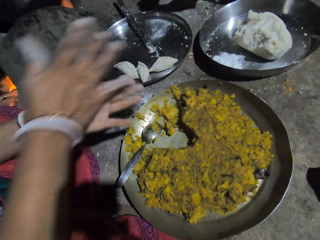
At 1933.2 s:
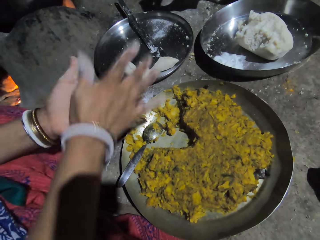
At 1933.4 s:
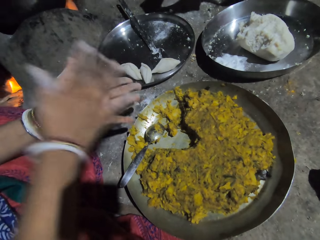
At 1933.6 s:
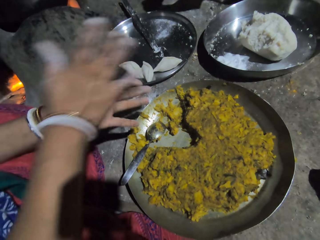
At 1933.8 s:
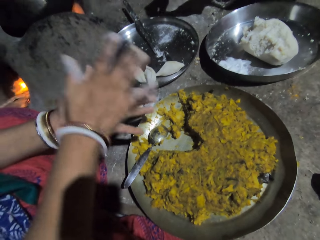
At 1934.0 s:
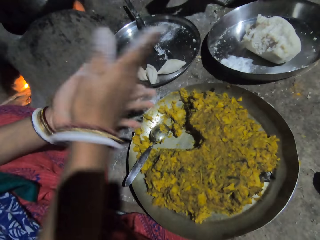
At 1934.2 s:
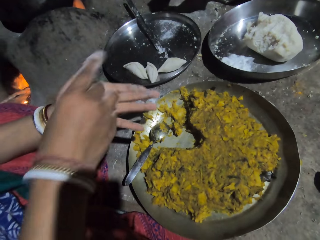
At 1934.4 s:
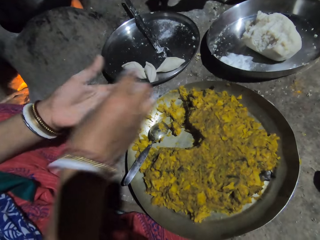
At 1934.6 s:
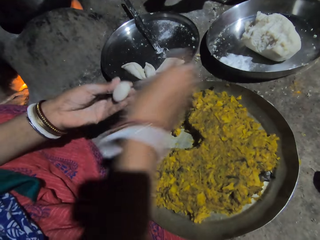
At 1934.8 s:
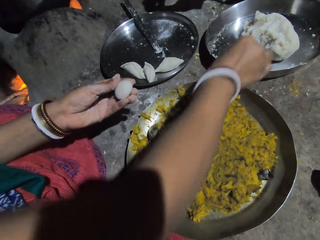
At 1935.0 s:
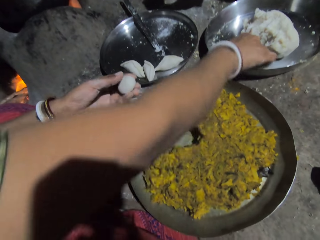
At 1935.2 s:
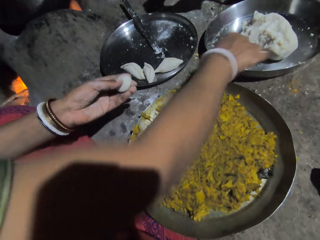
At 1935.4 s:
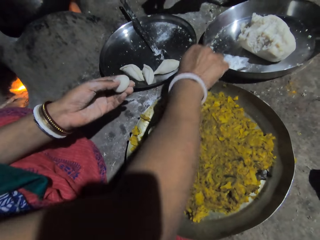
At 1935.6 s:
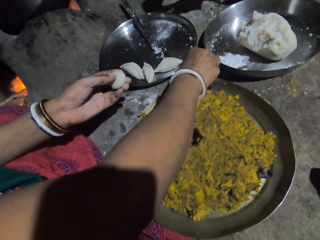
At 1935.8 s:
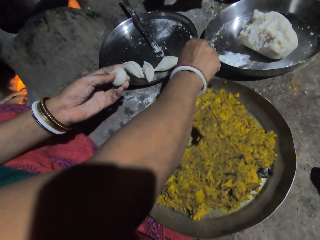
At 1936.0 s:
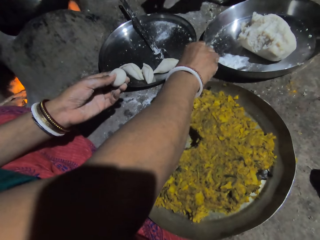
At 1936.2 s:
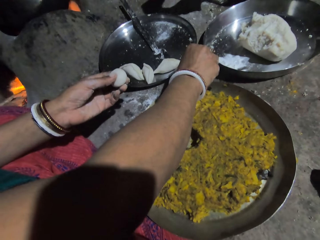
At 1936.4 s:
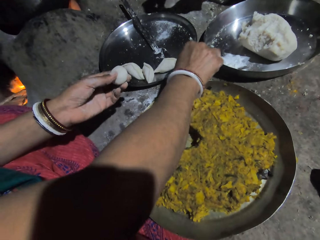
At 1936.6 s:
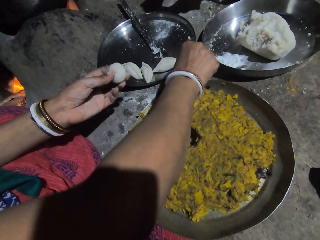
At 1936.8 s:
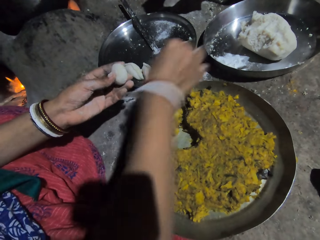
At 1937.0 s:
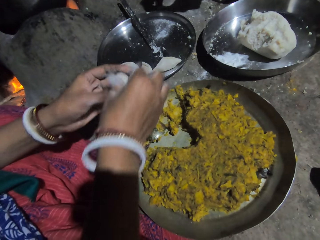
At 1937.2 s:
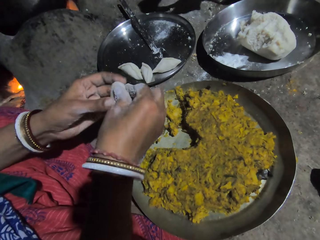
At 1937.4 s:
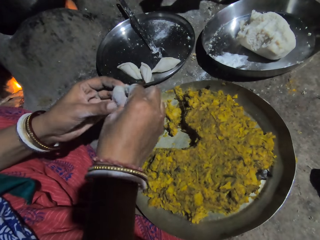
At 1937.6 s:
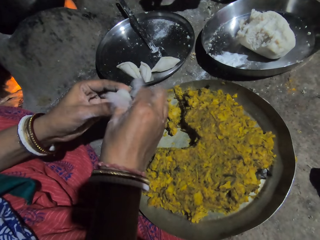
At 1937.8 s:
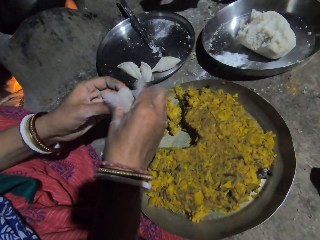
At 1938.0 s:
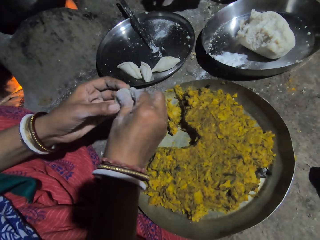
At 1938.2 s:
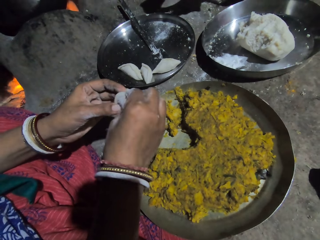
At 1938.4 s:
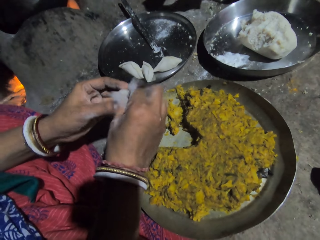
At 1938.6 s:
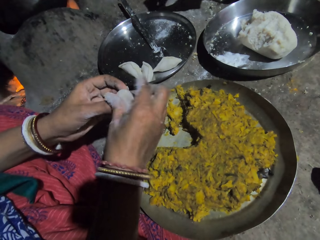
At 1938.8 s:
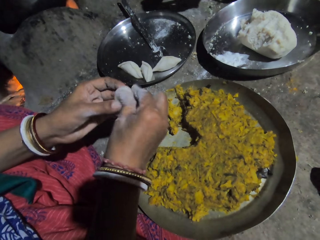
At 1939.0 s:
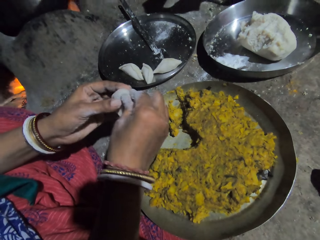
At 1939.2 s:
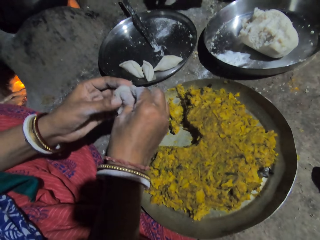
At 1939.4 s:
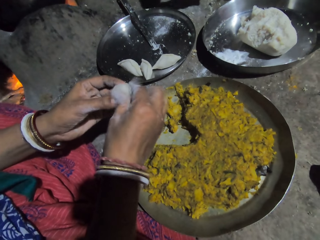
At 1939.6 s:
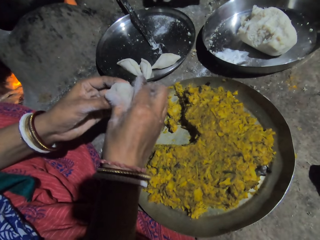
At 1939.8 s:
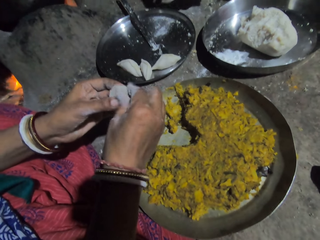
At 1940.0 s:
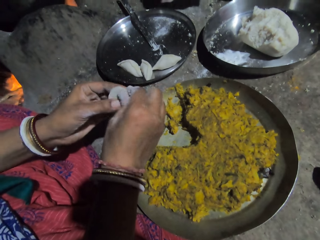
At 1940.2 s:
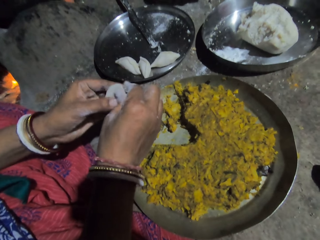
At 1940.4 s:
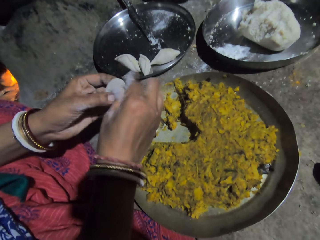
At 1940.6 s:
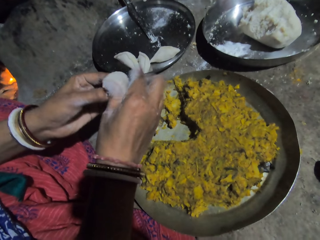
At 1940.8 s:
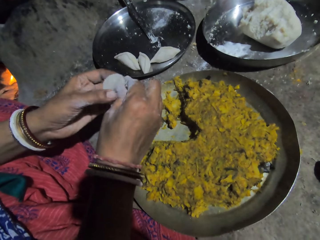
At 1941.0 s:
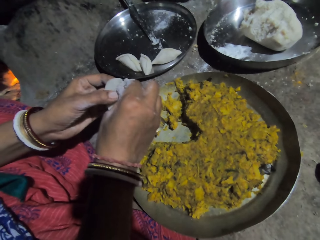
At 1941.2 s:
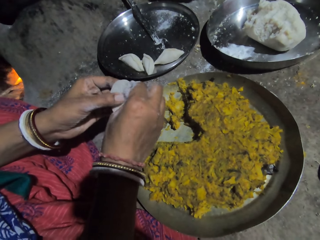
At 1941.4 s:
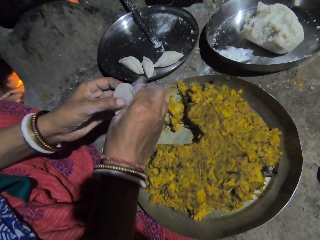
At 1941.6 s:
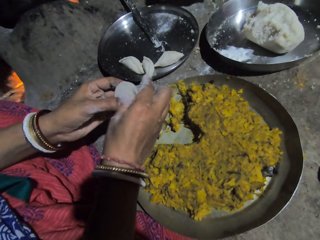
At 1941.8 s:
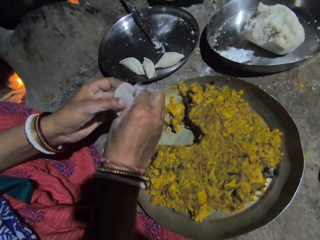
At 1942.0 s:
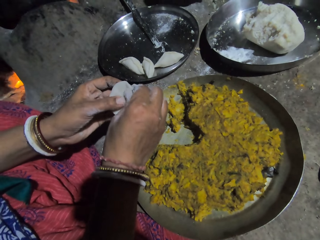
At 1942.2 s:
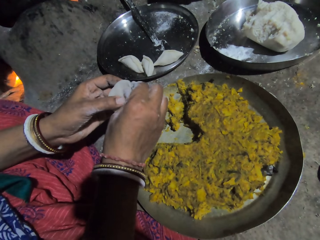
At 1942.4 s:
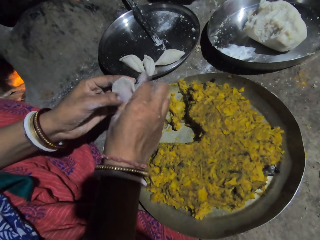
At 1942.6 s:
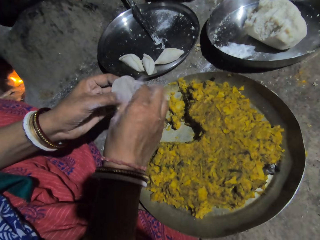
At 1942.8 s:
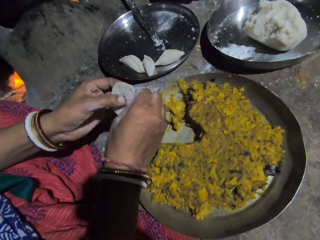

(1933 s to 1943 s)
The camera wearer interacts with a lady. They touch the flour in the bowl. They make space in the dough.

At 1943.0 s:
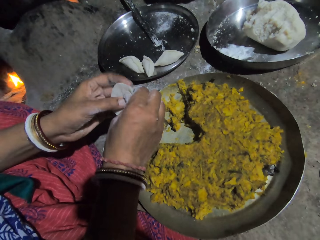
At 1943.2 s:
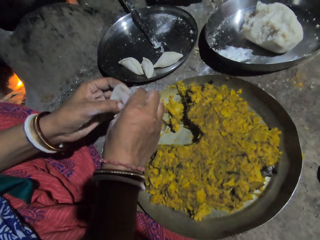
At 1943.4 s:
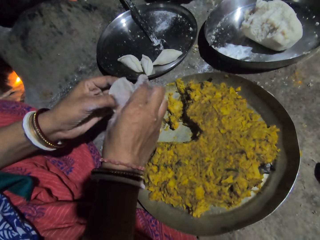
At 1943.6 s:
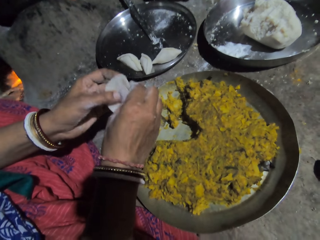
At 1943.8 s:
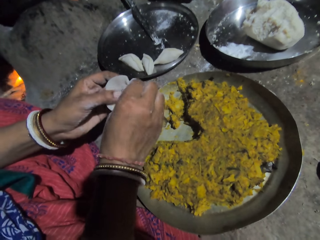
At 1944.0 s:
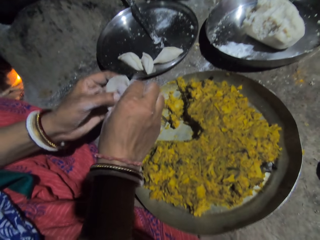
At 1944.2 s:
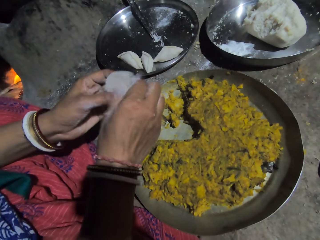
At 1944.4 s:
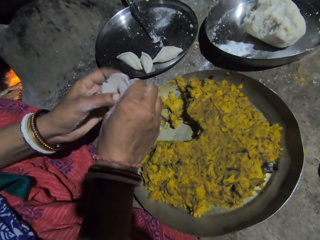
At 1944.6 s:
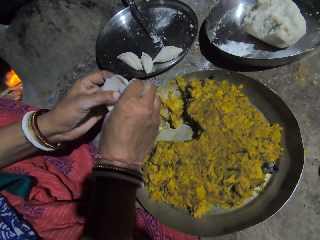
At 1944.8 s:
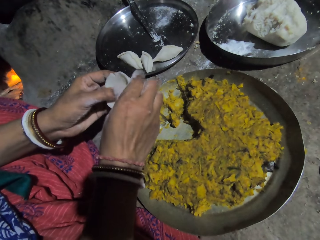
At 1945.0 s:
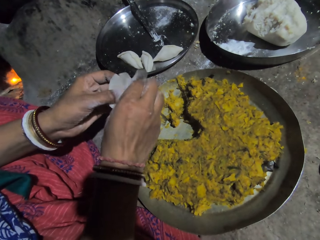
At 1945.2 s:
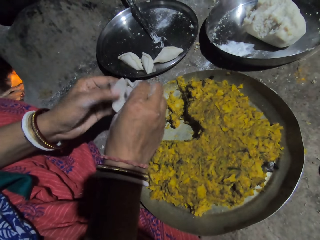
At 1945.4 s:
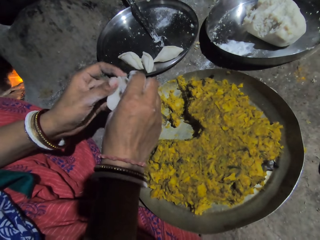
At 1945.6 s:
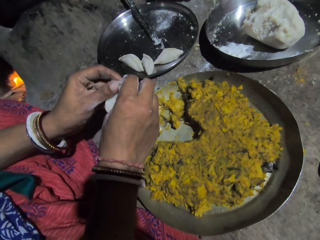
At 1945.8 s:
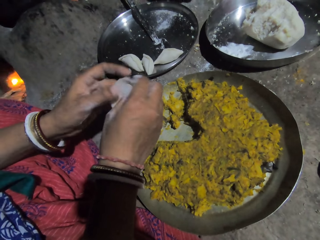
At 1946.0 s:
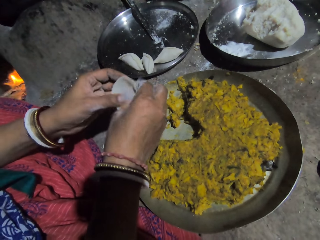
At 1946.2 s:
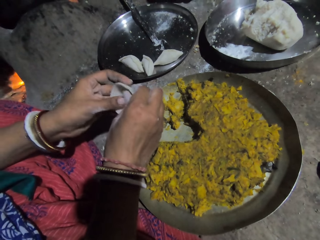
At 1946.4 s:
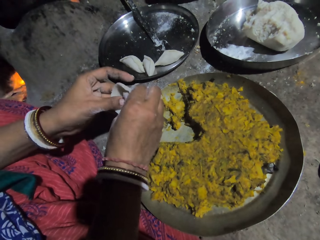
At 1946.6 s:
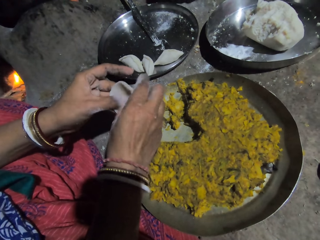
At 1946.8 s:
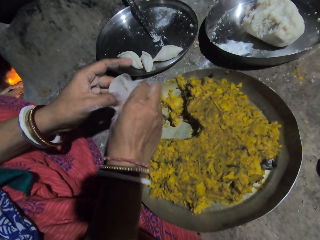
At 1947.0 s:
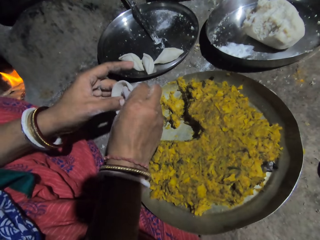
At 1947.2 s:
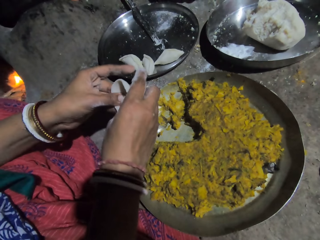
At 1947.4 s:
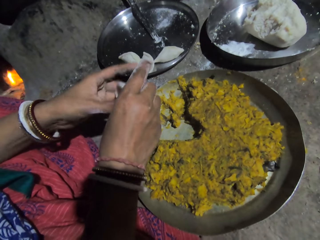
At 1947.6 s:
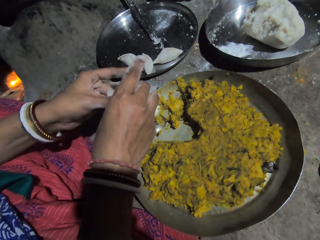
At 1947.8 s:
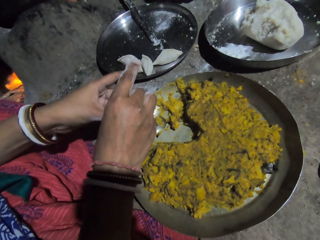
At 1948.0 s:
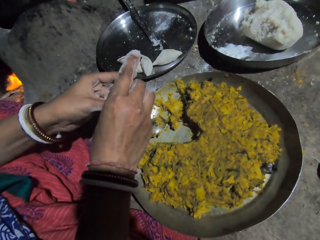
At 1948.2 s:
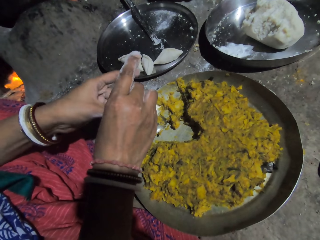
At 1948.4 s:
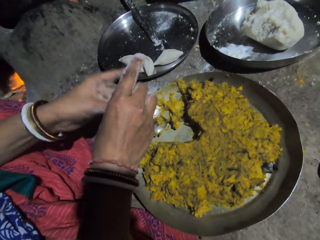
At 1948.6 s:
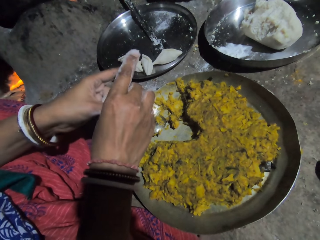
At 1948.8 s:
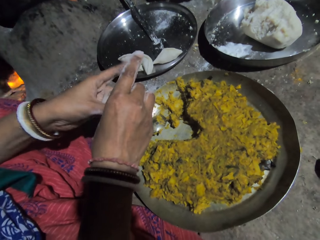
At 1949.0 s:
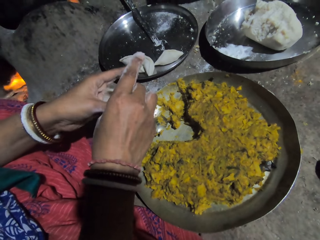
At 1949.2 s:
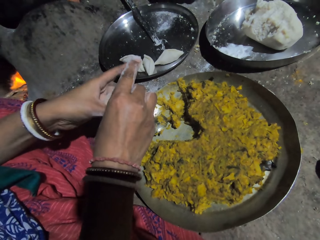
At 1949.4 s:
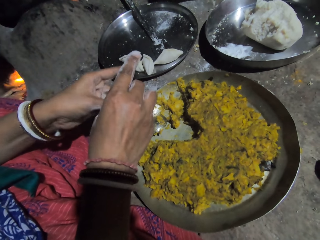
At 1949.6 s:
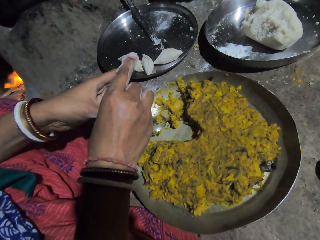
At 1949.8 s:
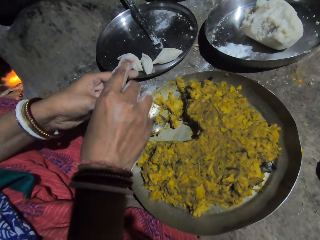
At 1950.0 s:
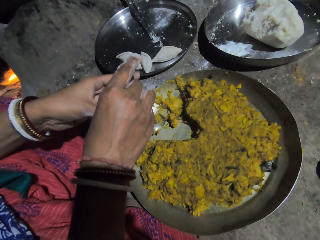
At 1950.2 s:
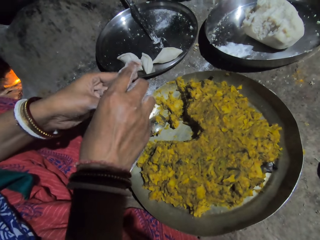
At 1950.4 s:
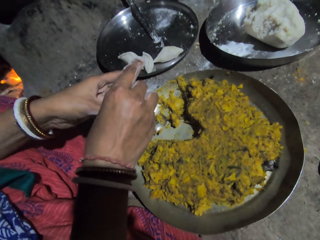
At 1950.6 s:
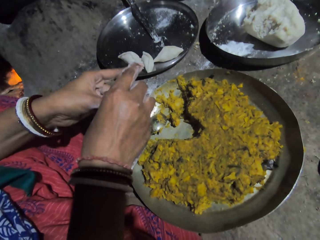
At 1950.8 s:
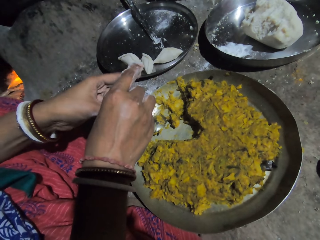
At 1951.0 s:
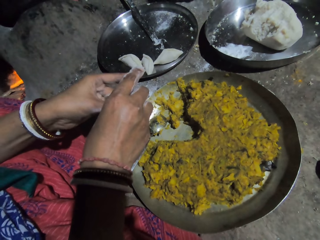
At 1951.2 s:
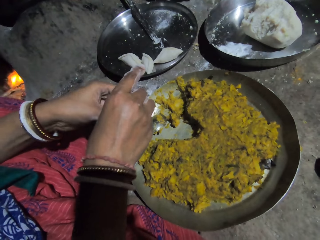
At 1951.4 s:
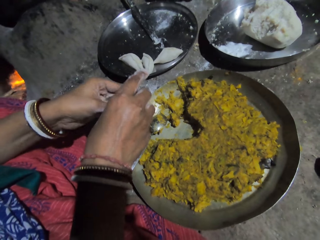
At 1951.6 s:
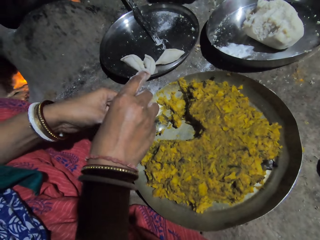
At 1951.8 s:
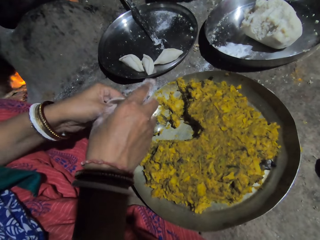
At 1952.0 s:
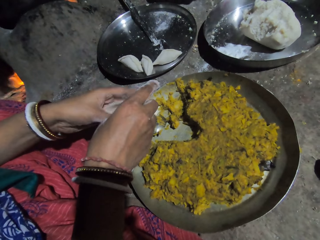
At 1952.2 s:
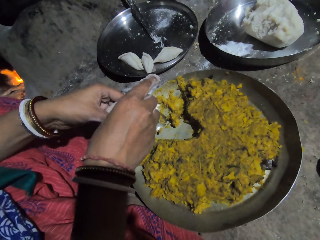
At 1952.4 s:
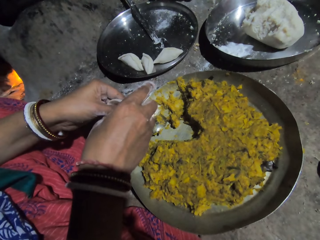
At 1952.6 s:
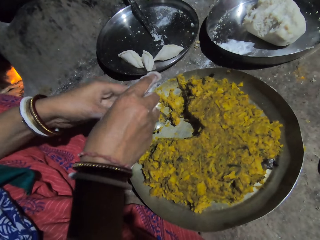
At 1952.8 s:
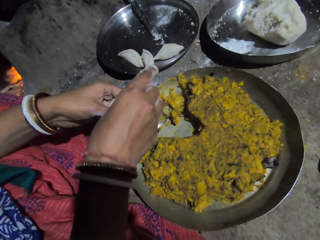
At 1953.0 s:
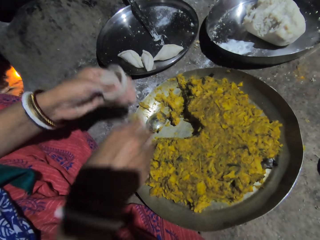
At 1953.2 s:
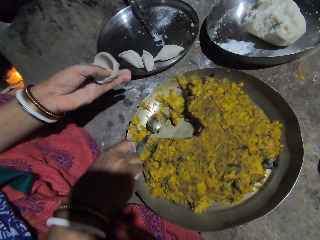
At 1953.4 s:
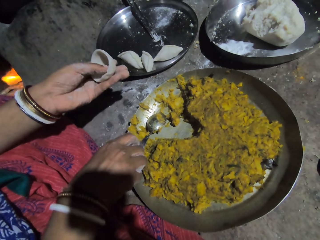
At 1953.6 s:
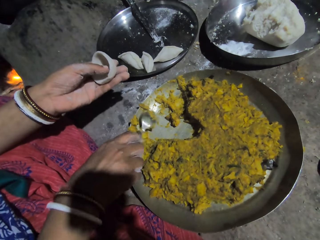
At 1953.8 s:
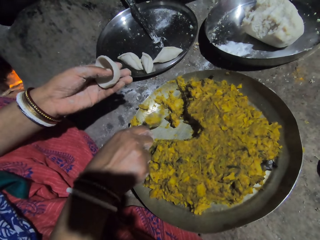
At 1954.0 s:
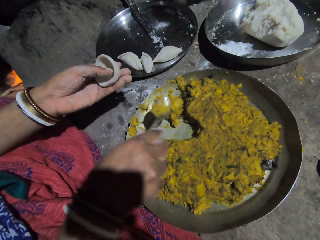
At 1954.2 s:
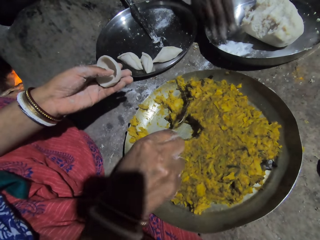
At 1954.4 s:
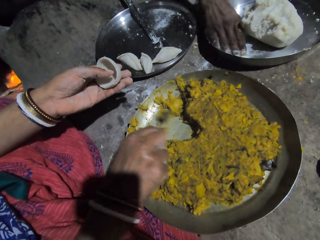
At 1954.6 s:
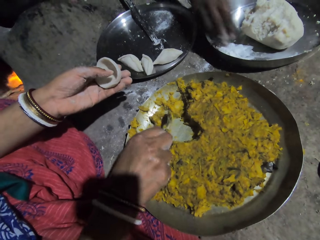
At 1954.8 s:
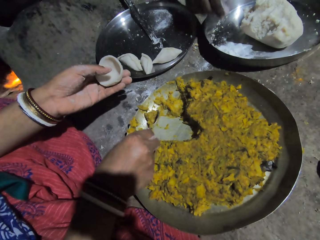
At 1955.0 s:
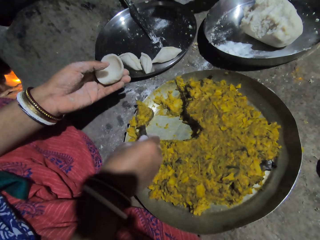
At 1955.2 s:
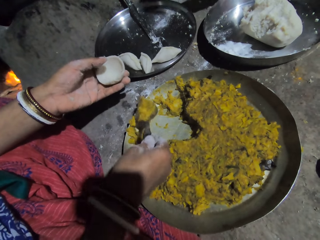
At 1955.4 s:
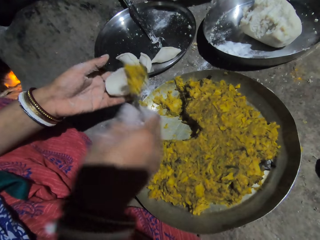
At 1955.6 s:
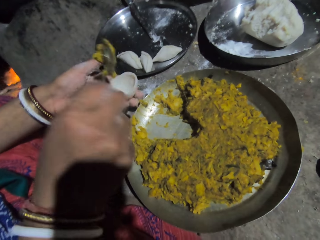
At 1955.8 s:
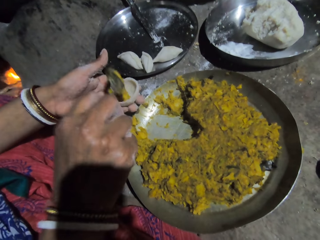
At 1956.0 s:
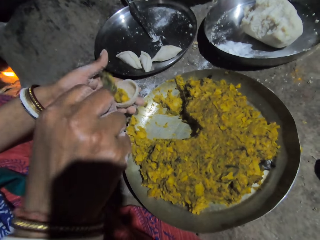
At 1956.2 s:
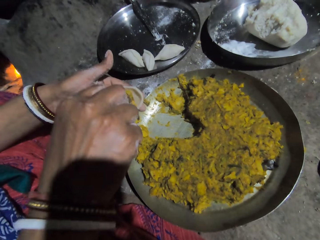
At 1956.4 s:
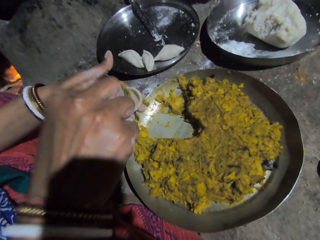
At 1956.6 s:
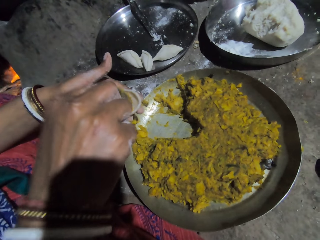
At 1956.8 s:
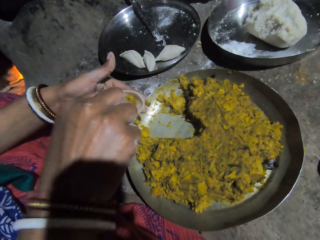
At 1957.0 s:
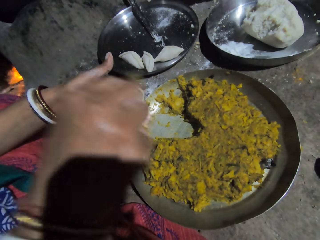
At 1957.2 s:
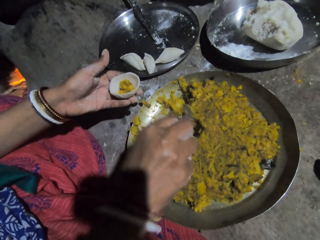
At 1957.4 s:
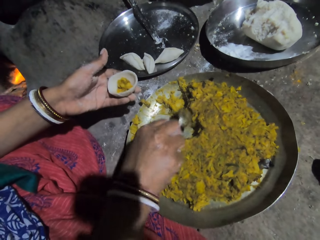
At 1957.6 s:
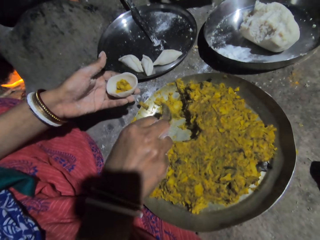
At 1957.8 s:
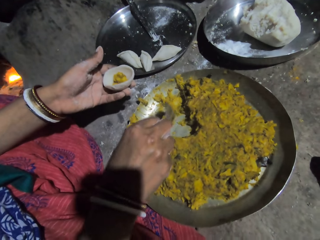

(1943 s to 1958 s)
The camera wearer interacts with a lady. They make space in the dough. They pick up a spoon. They fetch mashed vegetables. They put the mashed vegetables in the dough with the spoon. They interact with the lady.
